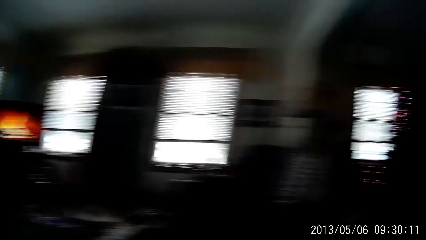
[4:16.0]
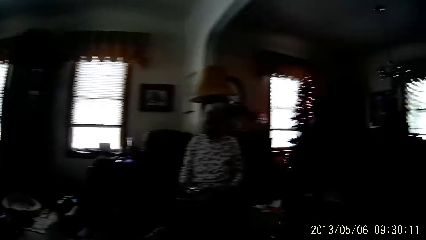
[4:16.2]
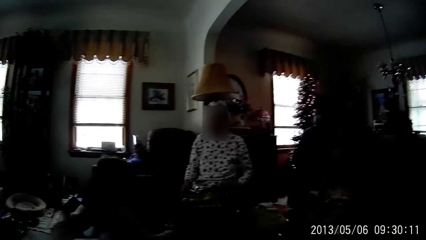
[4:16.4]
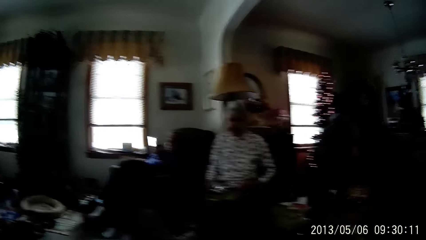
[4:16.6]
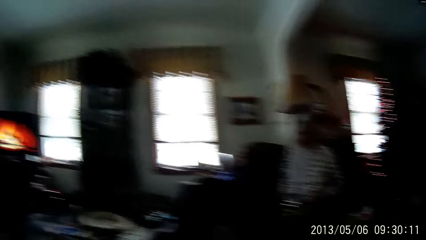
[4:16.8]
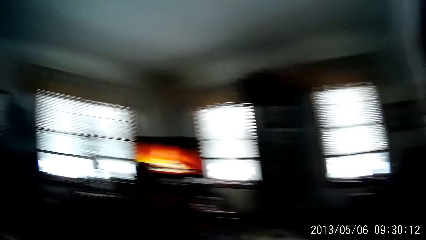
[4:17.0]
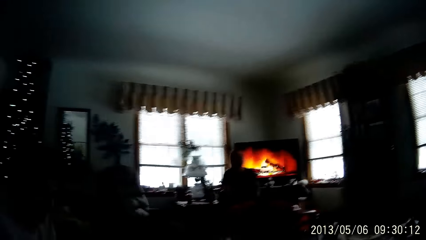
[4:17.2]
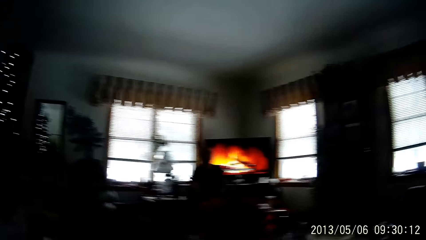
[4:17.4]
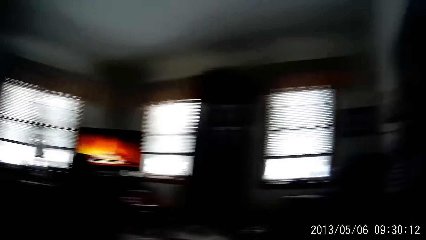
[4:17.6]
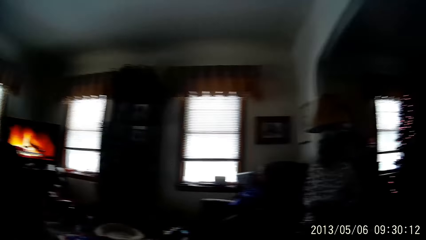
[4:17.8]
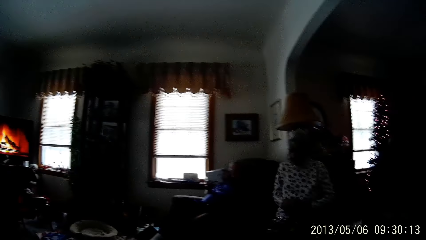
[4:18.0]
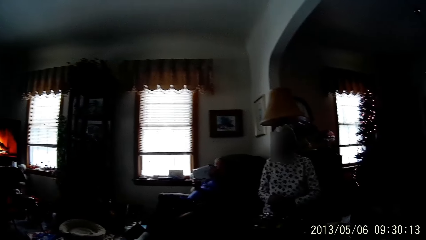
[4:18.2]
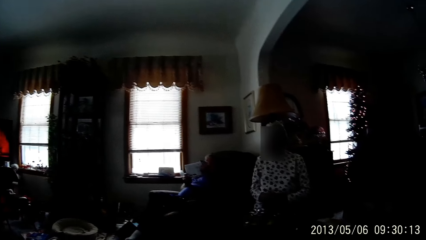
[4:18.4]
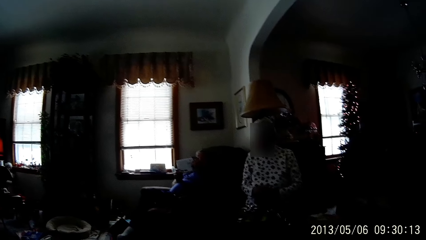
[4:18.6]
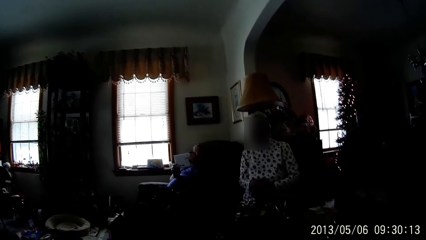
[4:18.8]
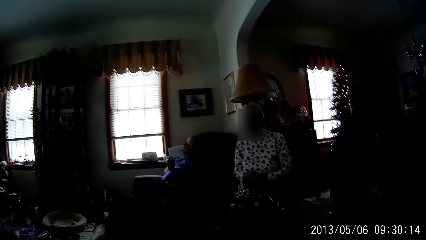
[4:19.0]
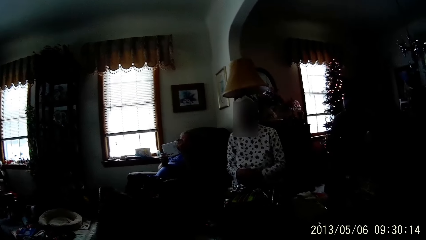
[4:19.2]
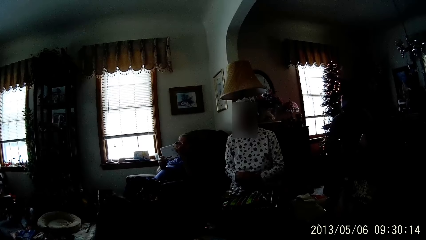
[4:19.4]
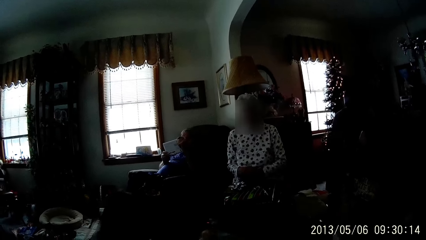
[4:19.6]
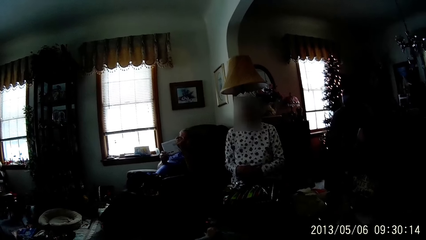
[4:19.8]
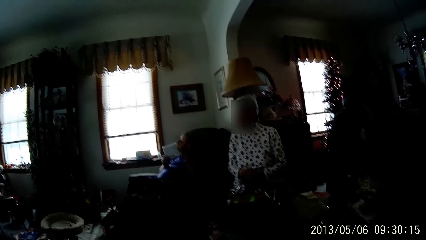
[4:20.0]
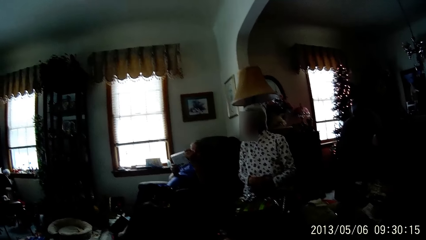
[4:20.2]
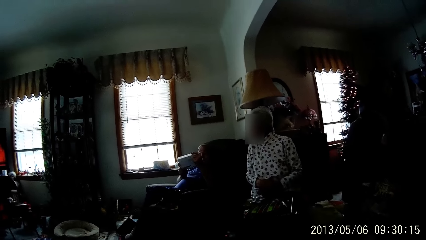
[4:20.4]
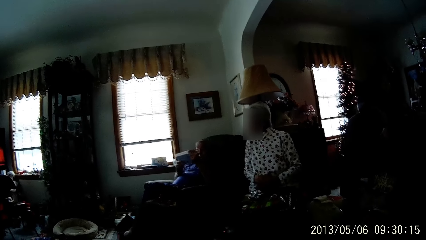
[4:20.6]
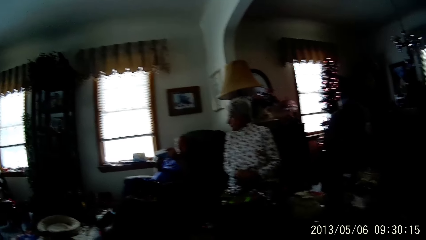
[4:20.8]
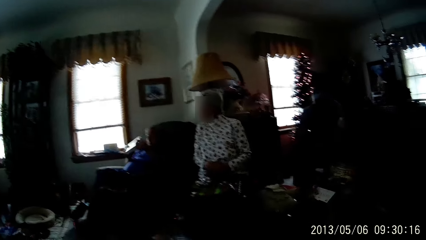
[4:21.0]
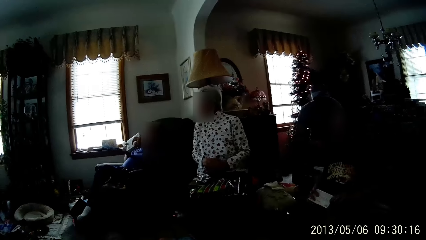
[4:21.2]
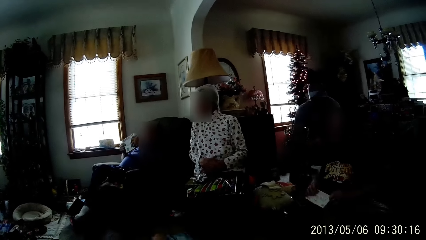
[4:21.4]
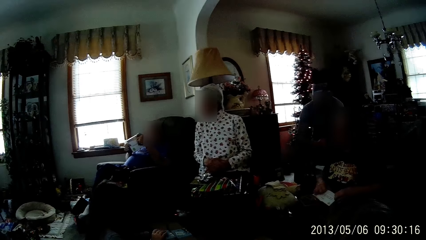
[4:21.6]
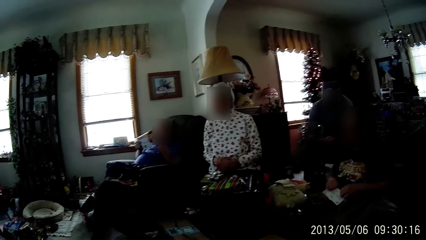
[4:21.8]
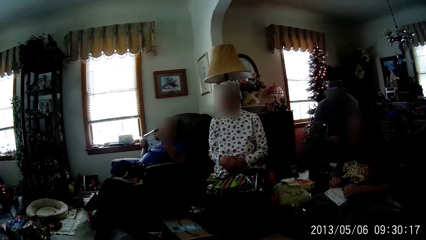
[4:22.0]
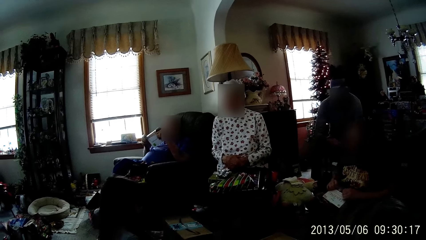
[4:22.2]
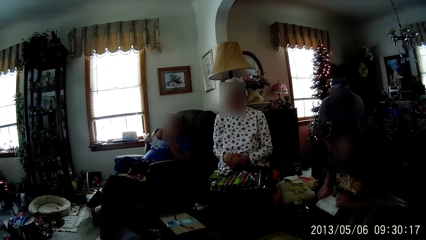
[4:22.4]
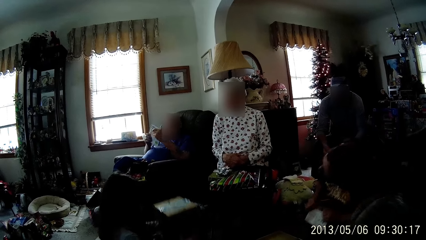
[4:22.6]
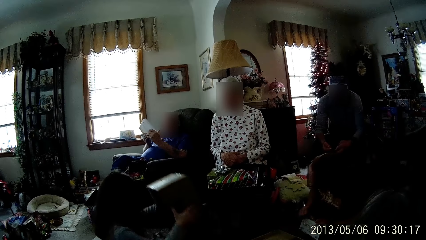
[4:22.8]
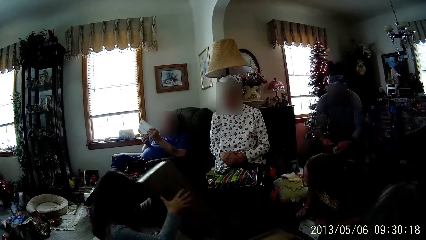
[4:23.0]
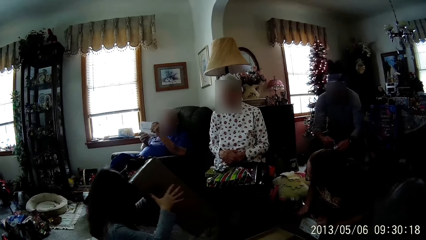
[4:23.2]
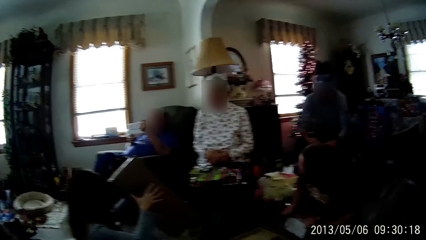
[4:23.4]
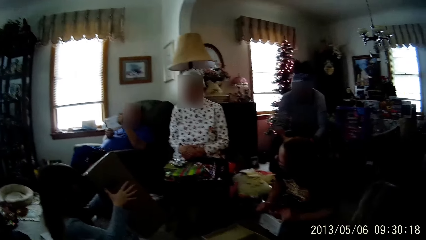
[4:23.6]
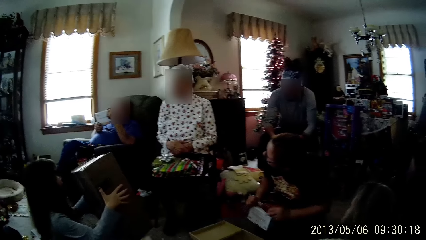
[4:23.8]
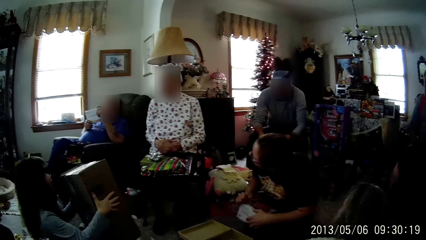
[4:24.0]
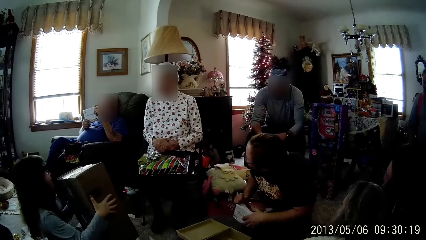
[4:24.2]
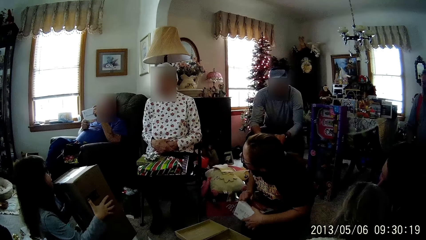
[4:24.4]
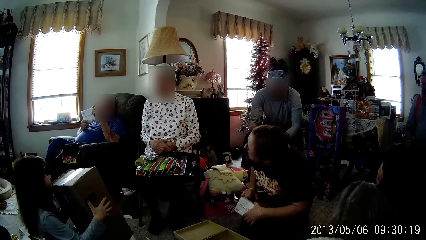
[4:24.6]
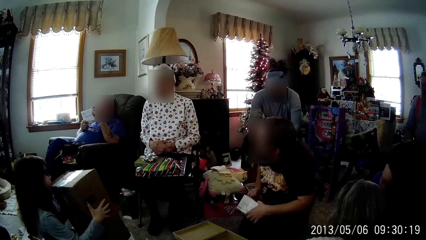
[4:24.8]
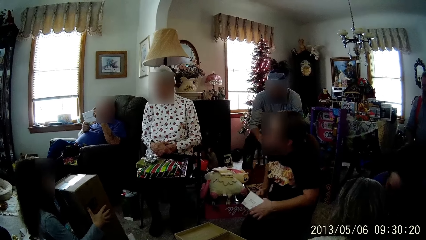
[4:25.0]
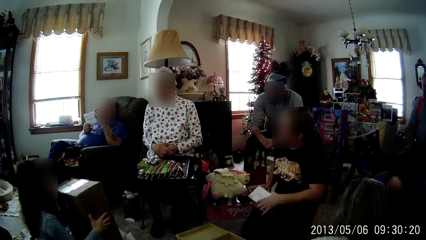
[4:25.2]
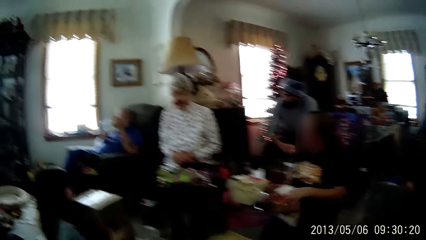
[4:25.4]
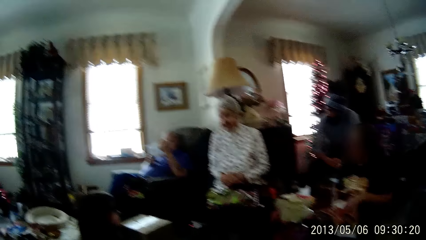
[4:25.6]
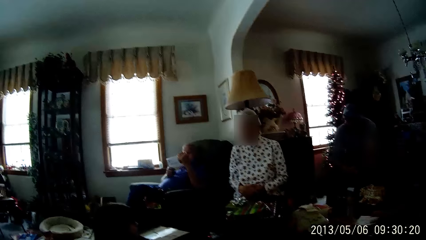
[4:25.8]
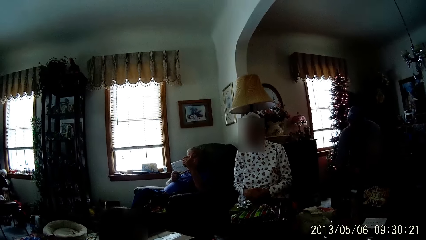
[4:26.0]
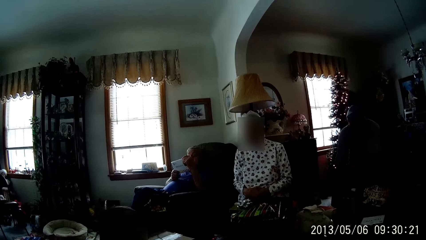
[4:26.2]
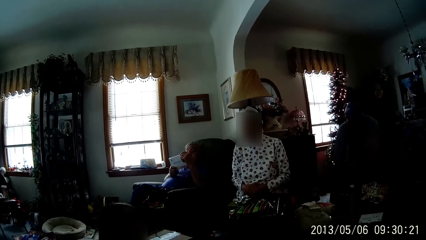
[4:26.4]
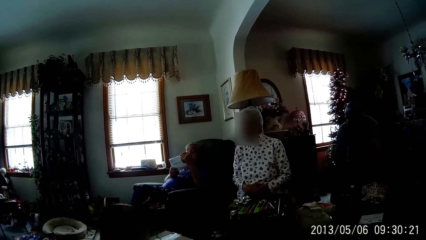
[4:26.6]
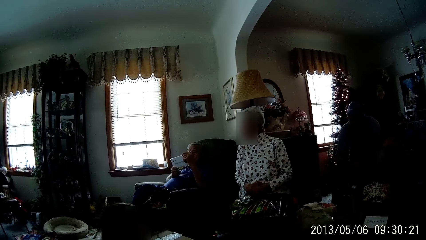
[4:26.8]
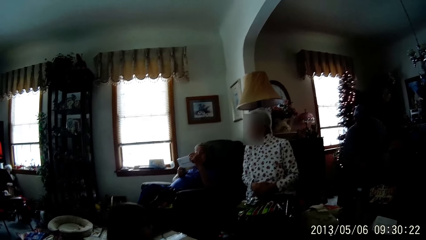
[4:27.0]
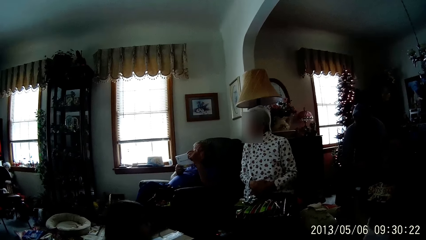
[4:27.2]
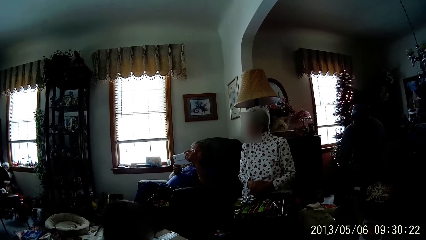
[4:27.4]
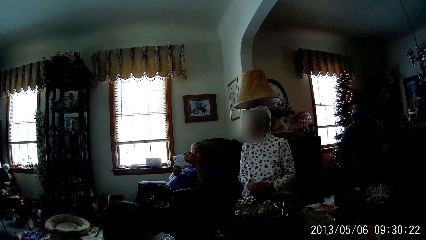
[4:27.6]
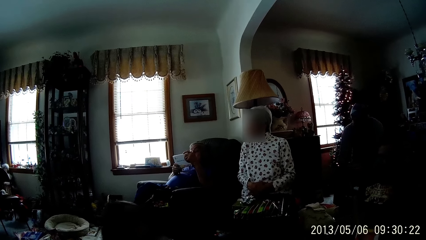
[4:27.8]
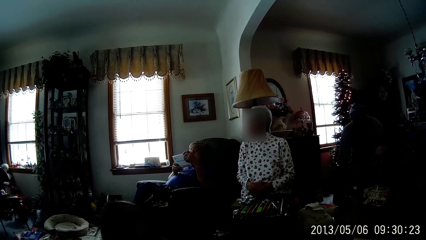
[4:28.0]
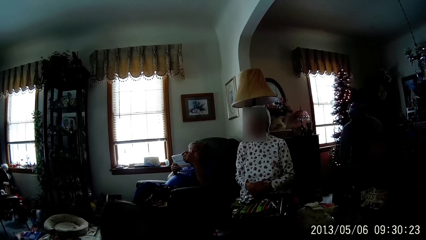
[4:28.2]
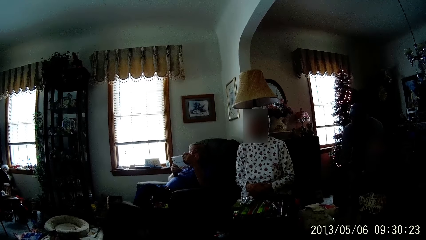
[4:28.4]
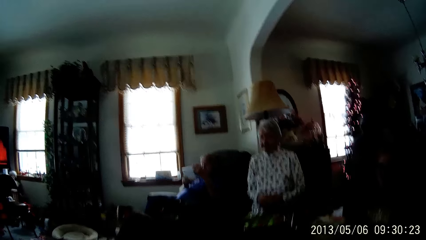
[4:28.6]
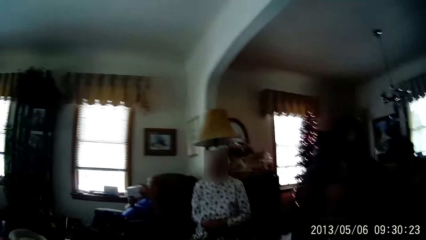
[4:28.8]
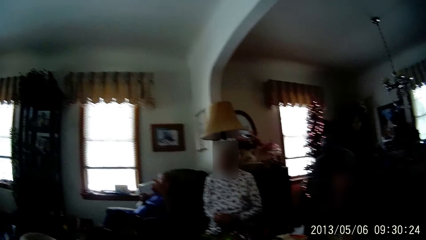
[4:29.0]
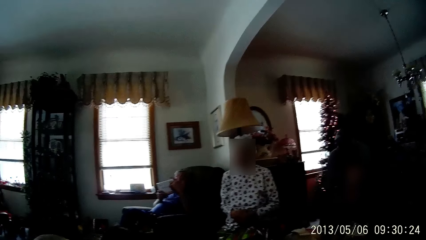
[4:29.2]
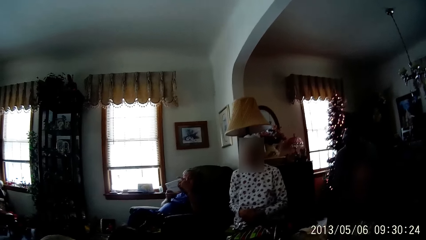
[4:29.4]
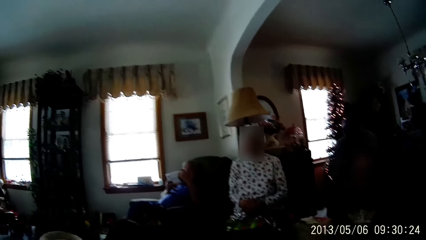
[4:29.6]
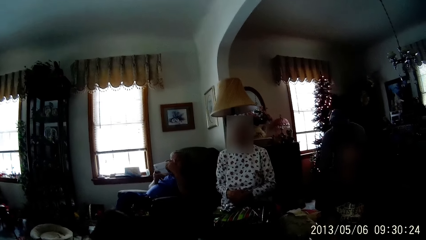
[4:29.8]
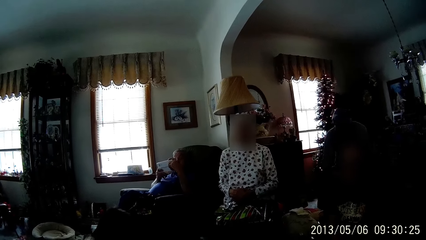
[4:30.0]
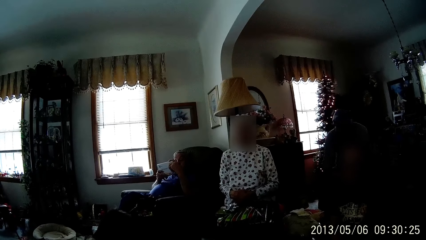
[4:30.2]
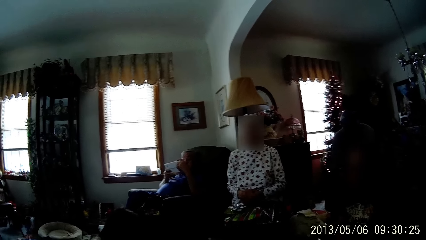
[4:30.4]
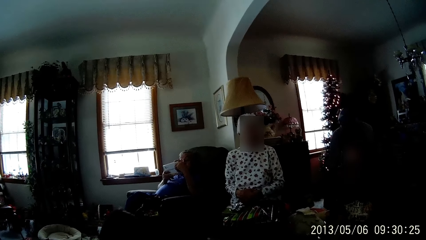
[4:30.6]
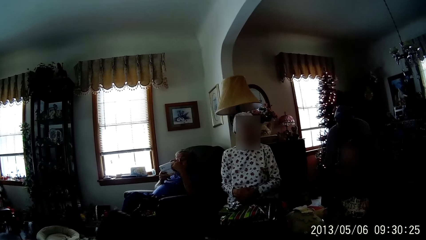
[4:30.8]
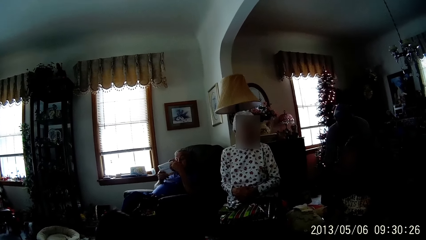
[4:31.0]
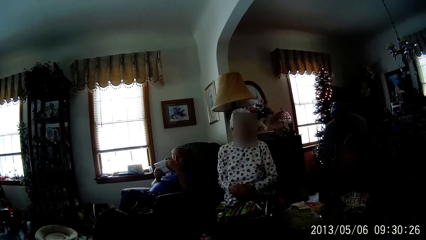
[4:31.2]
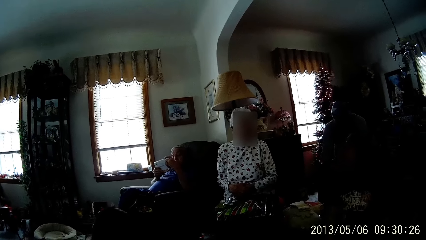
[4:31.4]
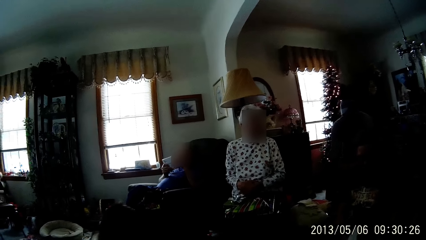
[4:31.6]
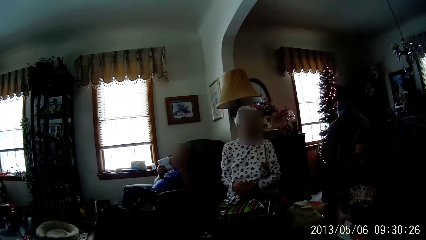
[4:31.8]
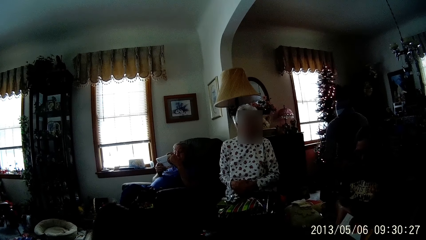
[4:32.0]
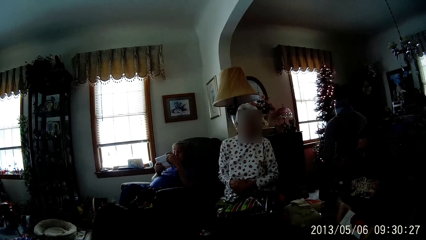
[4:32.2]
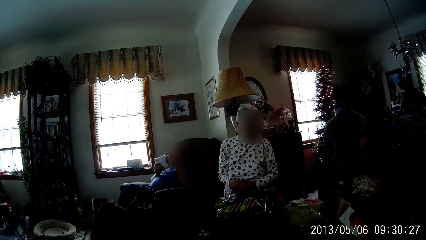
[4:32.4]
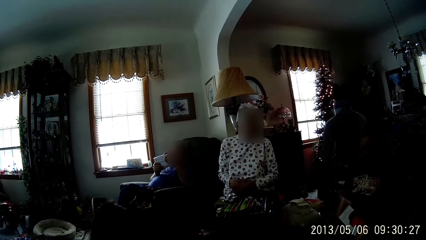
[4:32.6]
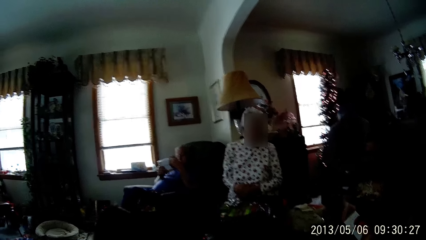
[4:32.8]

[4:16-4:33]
A person reads on a box. The person turns the box in their hands. A woman unwraps a gift box with her hands. A girl carries the gift box with both hands. Another person lifts a box. Another person opens a box. The first person reads on the box.
